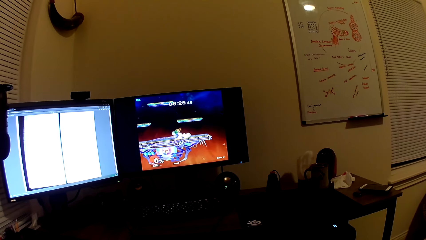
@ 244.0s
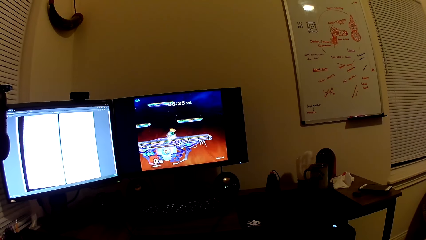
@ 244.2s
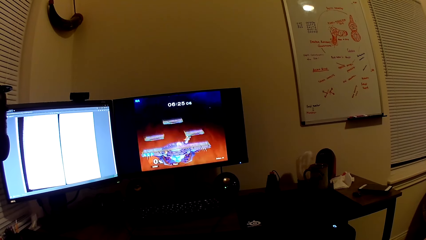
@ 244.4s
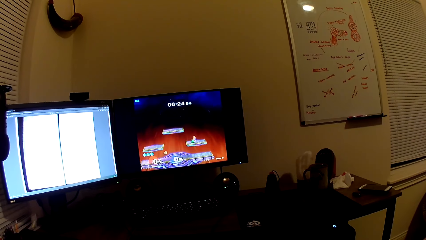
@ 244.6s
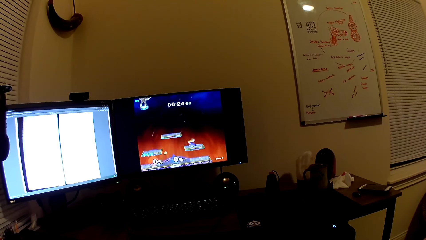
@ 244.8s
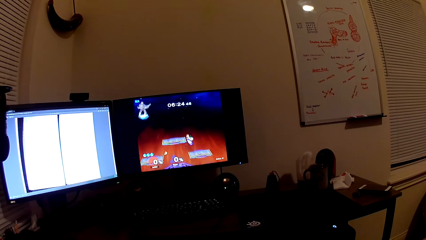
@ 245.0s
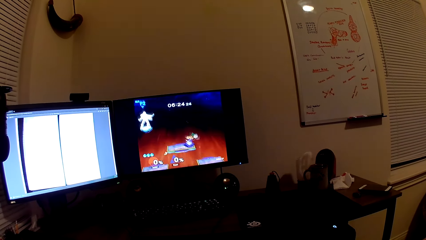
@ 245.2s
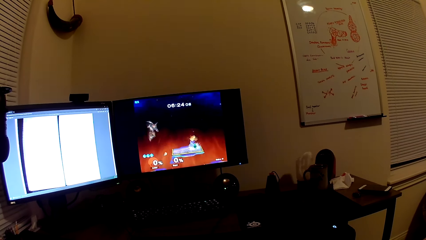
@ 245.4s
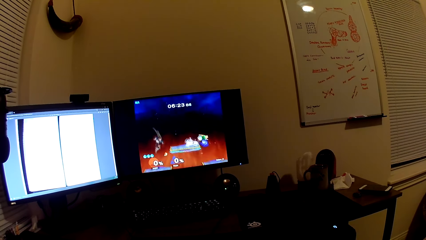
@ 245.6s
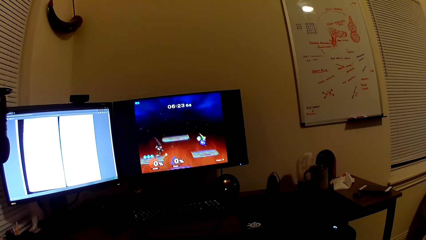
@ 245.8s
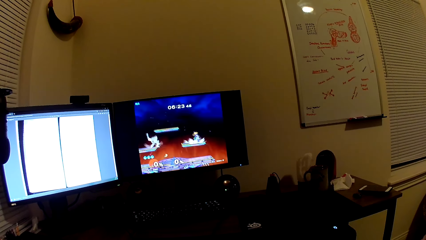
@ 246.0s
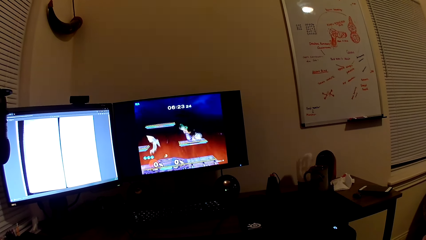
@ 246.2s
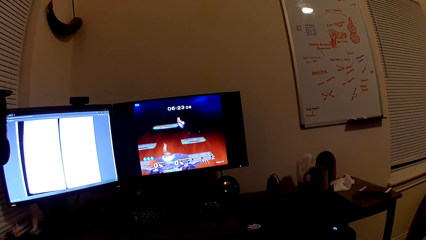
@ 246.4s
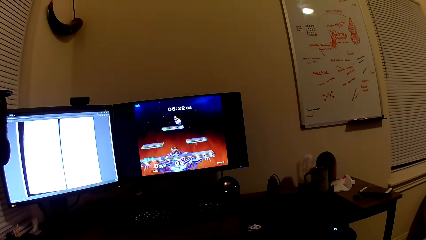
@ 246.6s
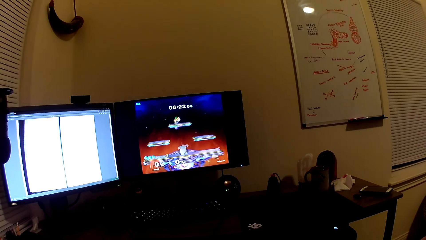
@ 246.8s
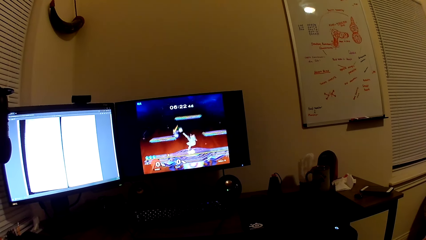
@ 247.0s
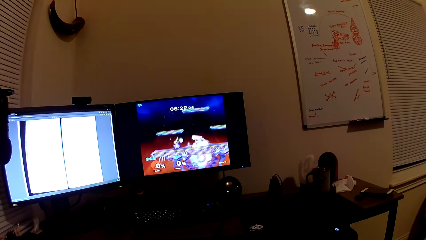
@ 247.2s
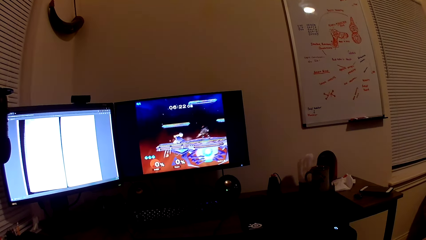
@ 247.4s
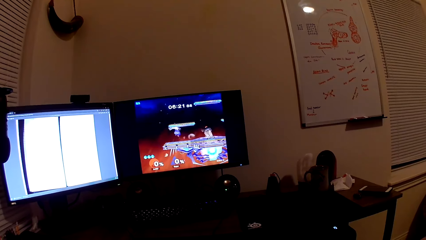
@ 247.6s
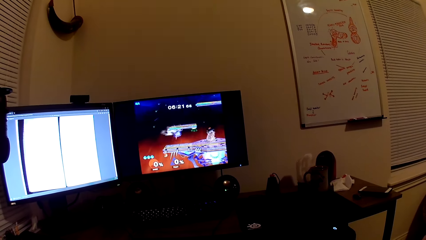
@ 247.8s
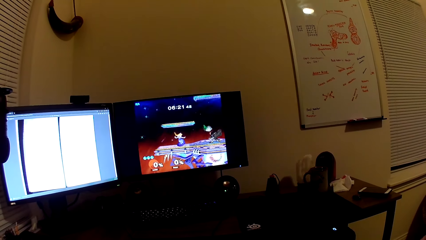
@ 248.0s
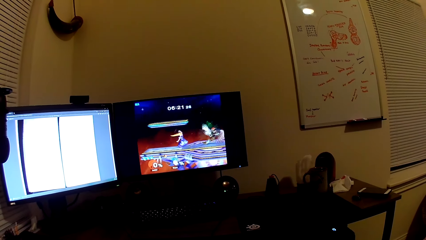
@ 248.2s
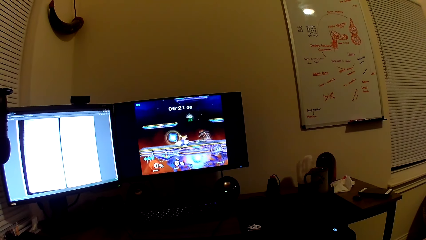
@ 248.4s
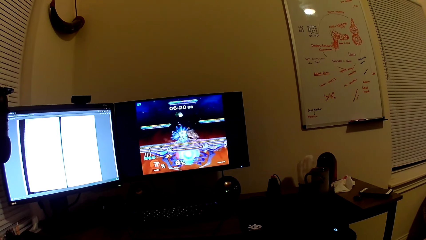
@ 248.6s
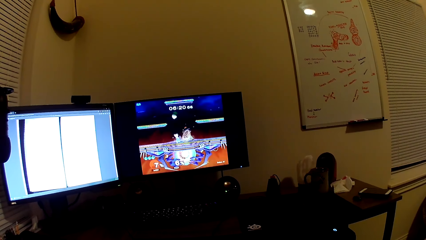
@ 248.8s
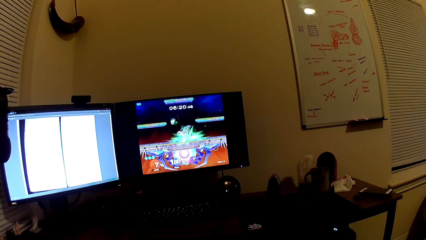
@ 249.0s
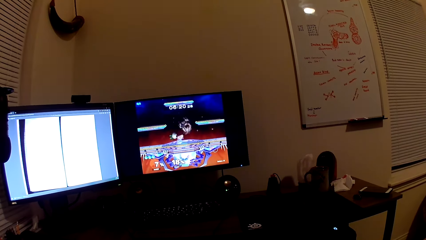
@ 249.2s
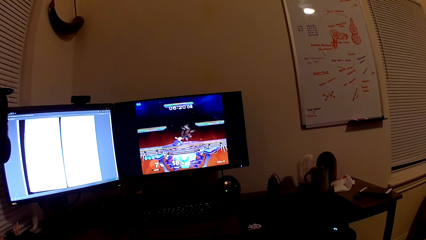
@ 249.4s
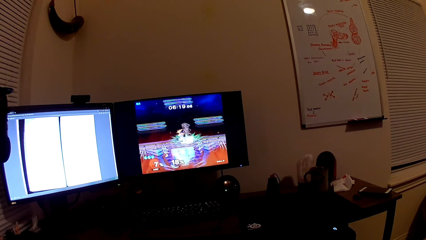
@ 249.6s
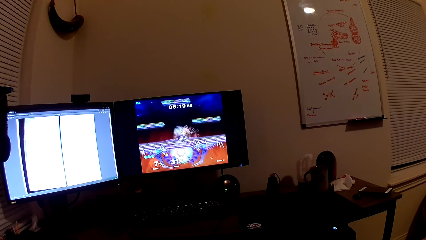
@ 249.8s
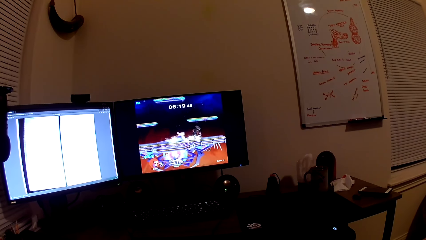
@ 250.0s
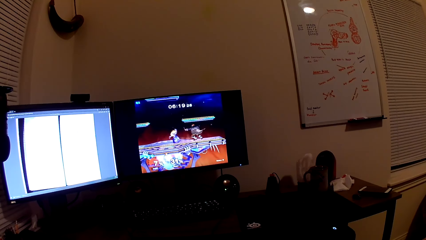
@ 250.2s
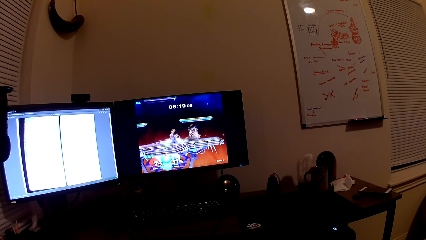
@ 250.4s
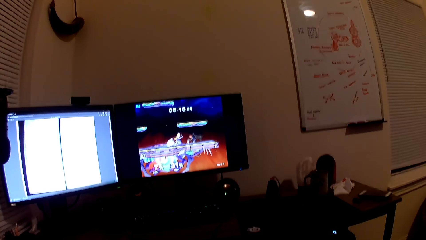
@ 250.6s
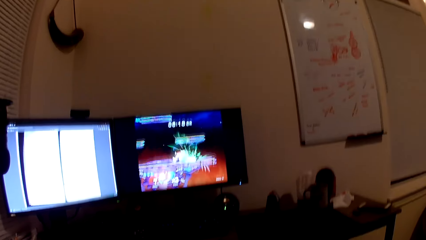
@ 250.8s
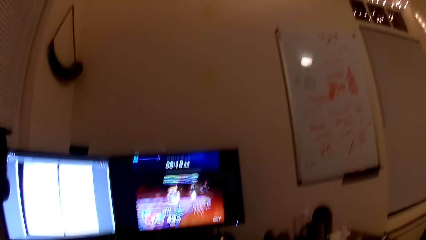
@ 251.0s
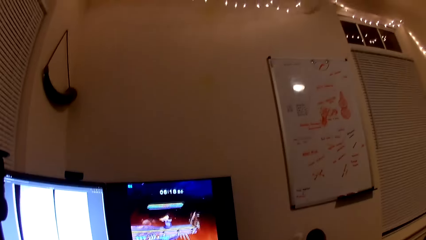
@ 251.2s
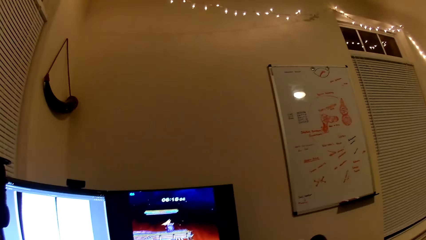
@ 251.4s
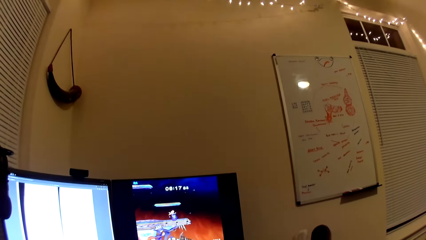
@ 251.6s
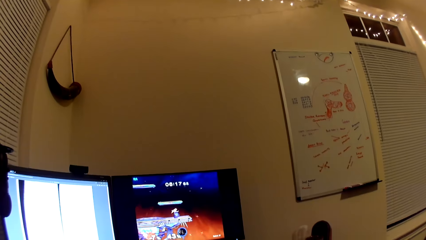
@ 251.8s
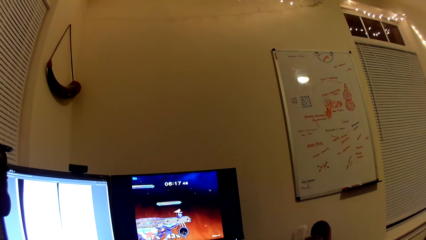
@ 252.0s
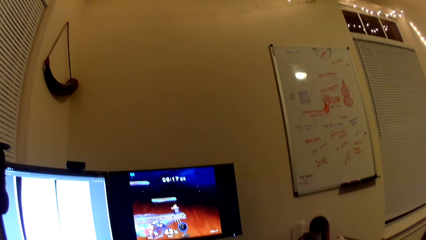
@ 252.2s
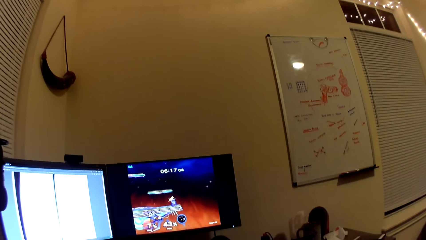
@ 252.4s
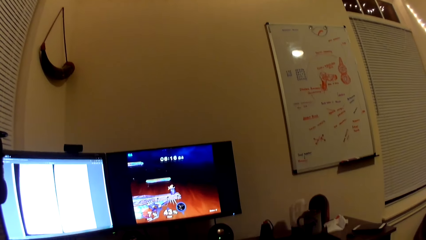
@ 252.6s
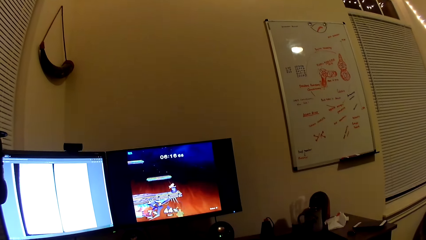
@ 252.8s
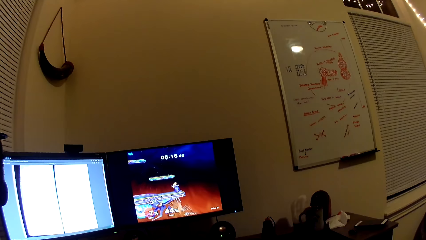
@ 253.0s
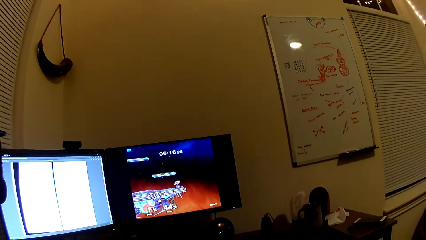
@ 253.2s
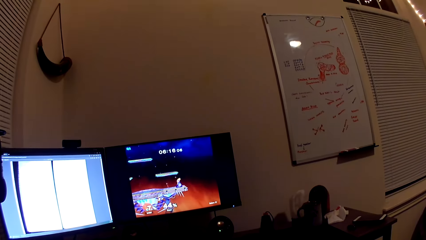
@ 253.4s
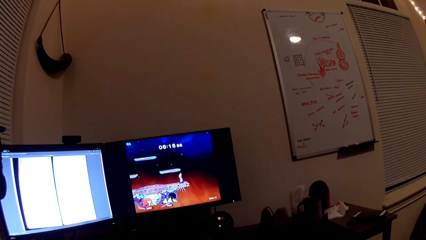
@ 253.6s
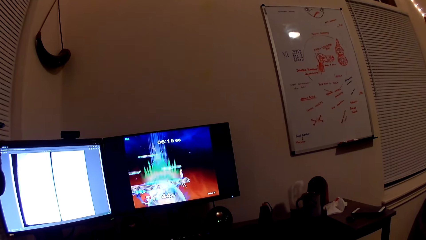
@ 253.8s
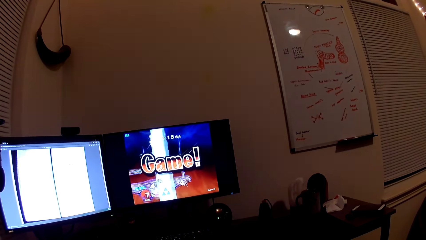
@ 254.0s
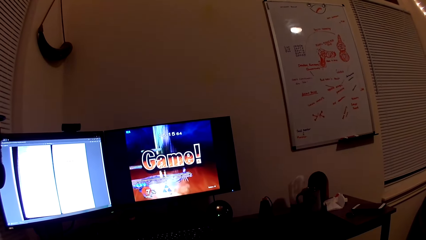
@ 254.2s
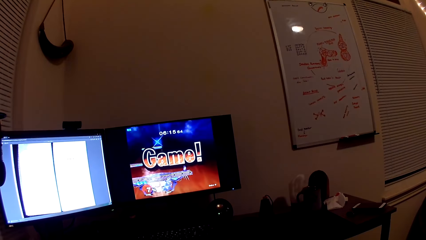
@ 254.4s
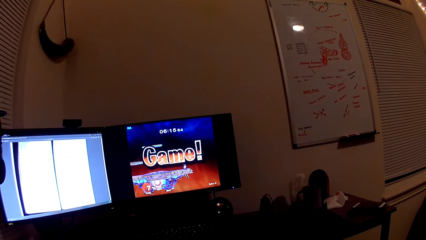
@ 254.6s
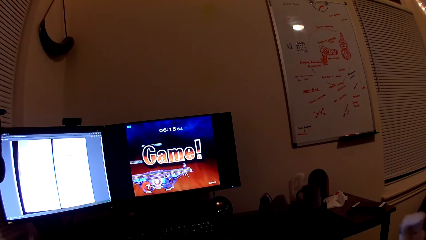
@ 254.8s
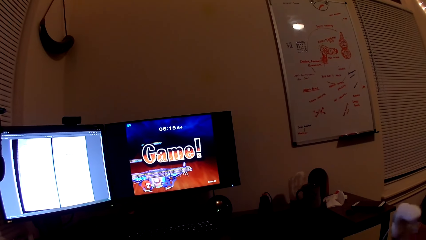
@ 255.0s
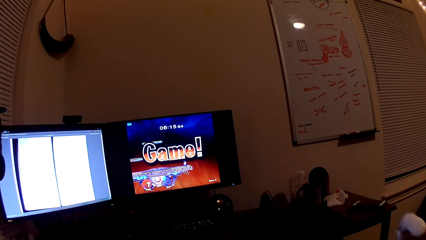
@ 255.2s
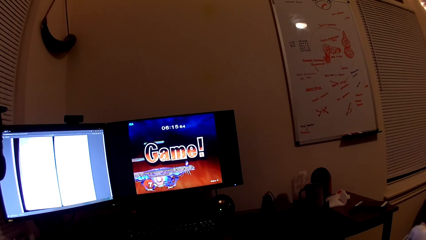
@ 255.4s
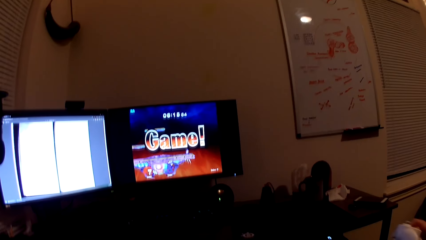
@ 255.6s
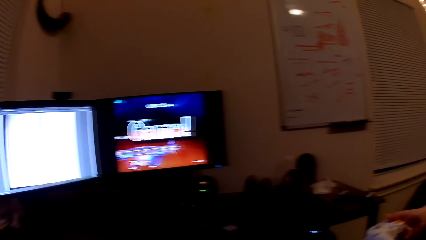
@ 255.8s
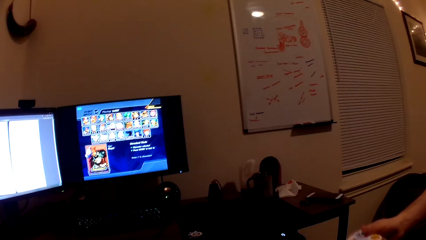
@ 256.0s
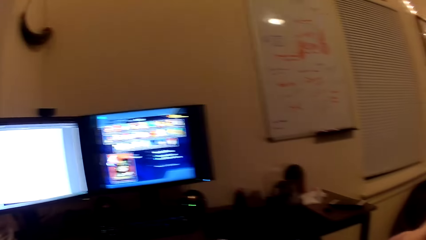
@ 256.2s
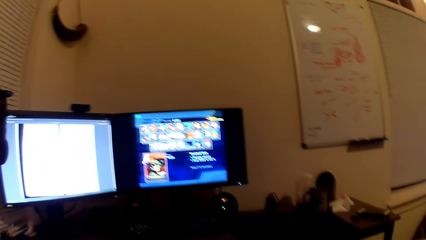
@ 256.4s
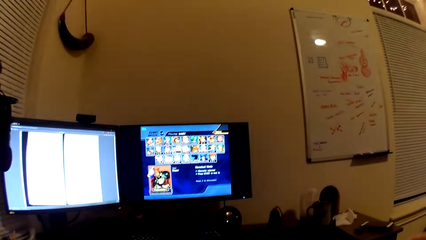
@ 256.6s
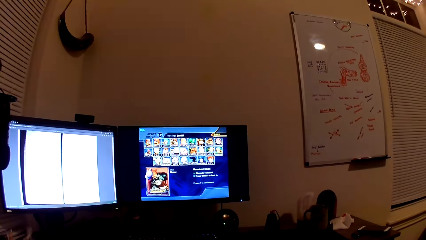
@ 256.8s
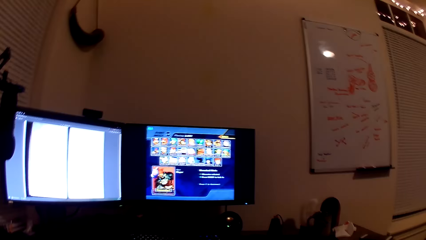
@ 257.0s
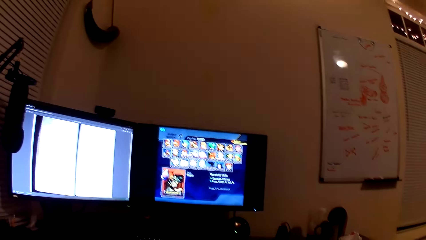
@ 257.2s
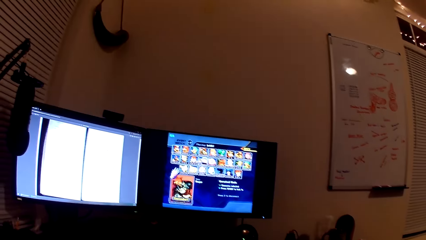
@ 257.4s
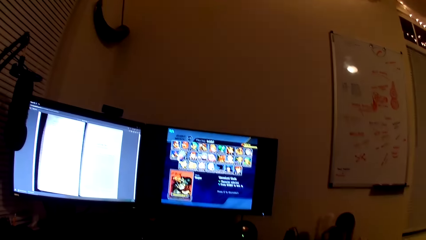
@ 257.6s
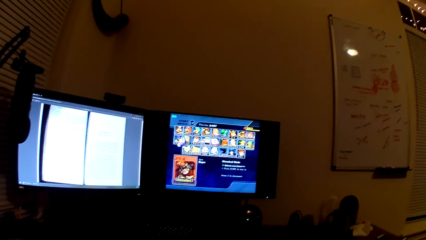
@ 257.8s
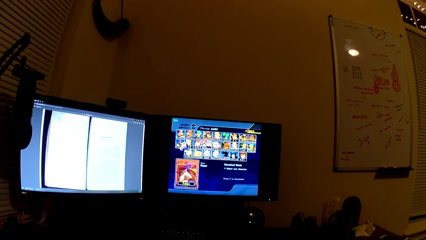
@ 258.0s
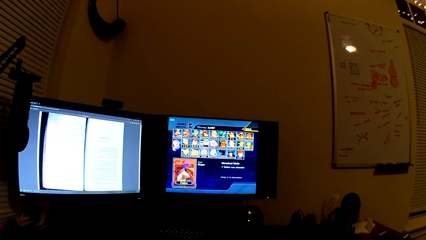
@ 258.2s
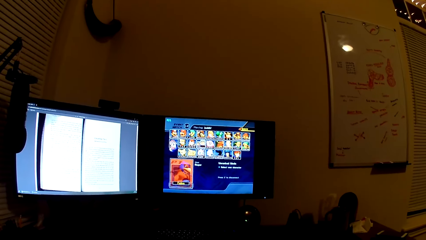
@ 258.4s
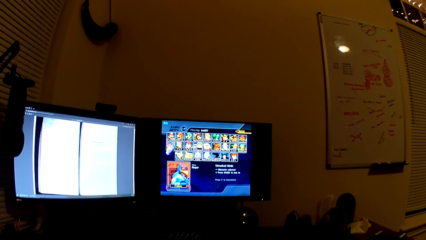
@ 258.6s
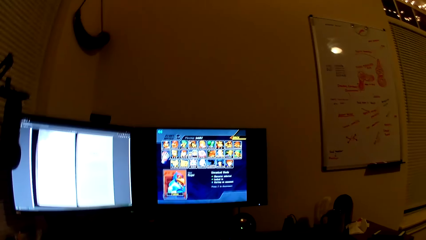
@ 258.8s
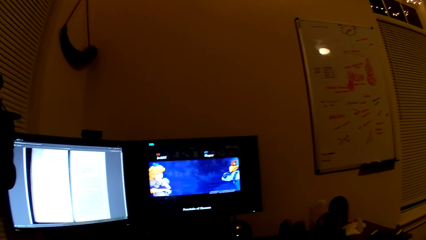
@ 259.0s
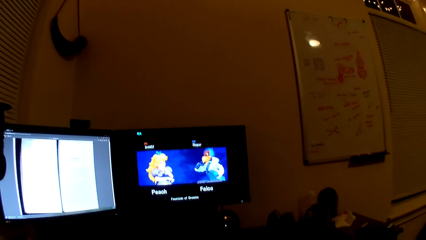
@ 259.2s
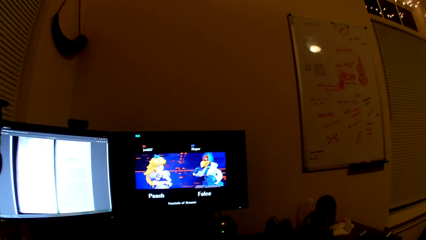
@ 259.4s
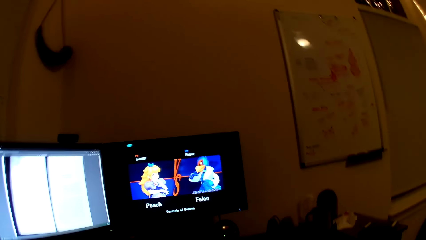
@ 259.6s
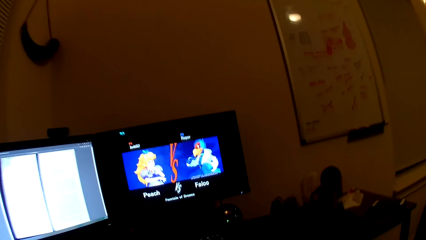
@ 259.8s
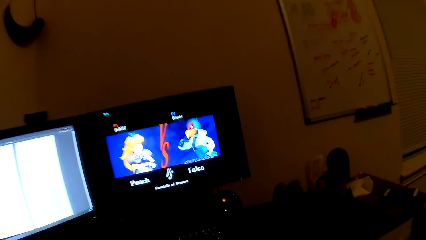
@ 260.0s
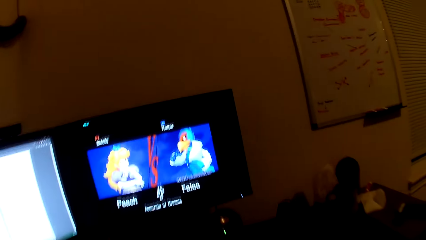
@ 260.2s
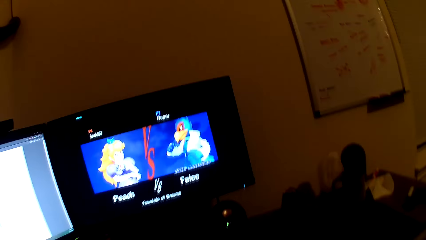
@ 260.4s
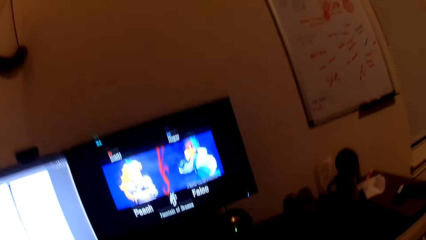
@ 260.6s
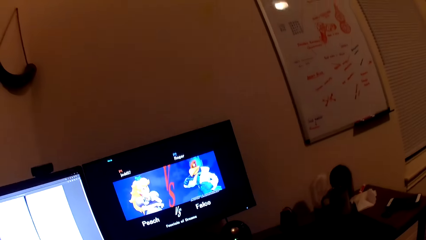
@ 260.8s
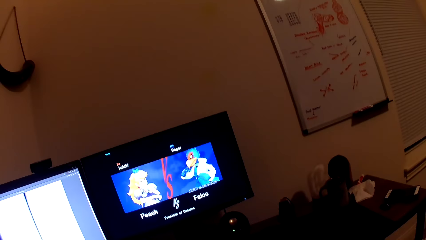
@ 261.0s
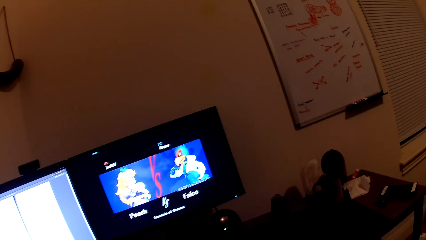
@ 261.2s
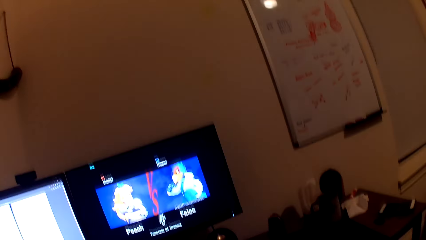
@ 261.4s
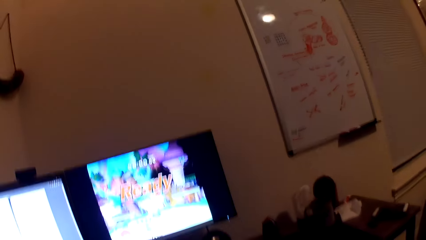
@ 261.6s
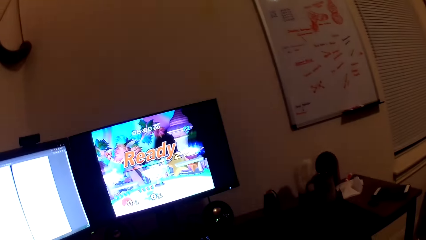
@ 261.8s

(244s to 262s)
The camera wearer converses with the man. They play the computer game.
